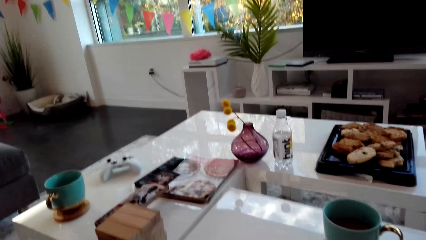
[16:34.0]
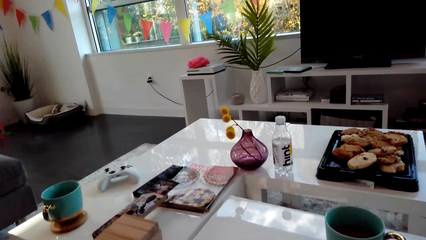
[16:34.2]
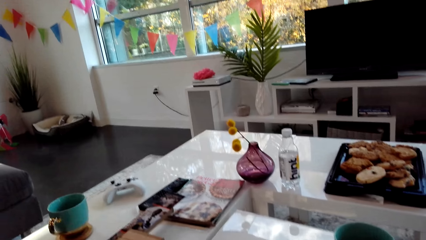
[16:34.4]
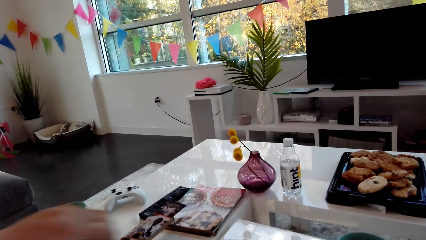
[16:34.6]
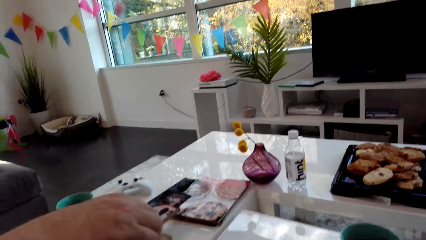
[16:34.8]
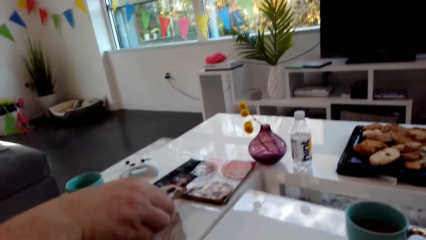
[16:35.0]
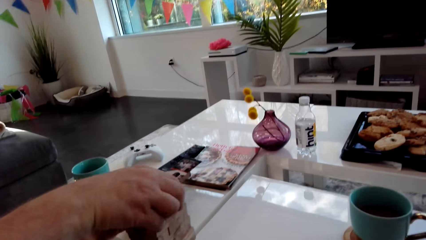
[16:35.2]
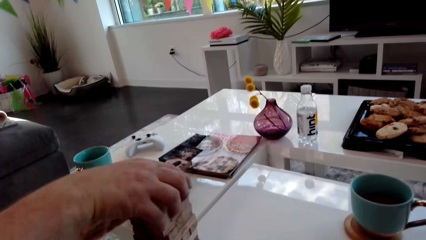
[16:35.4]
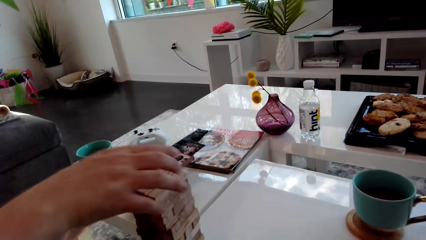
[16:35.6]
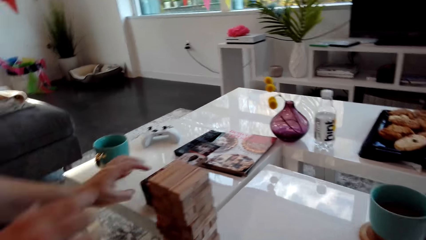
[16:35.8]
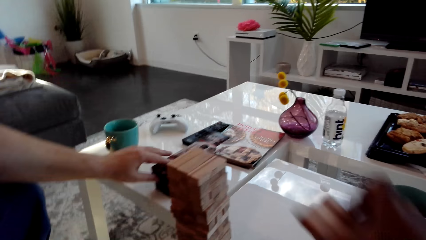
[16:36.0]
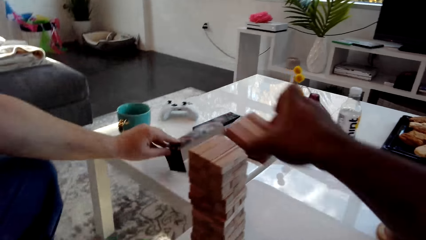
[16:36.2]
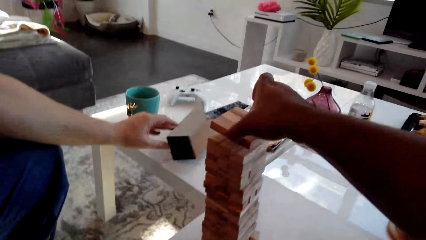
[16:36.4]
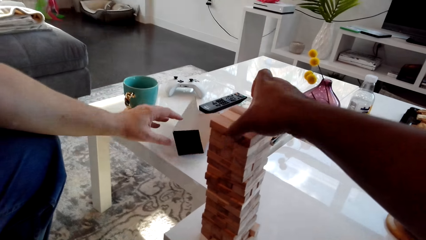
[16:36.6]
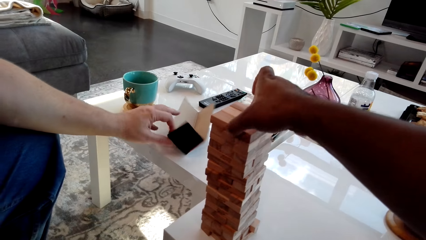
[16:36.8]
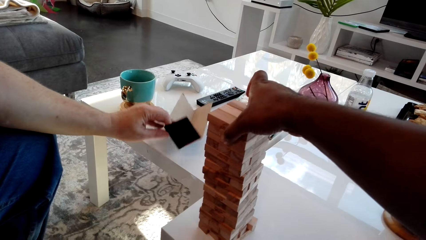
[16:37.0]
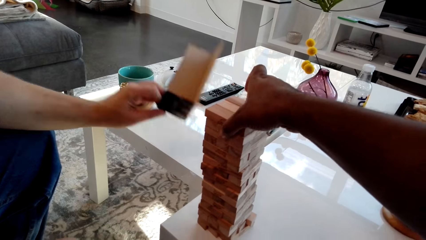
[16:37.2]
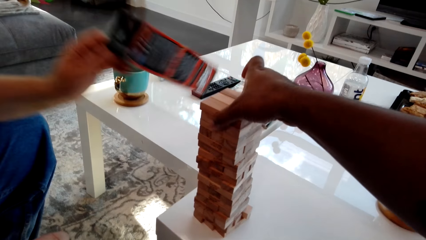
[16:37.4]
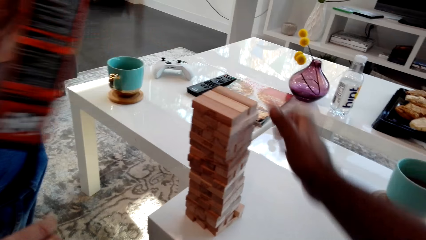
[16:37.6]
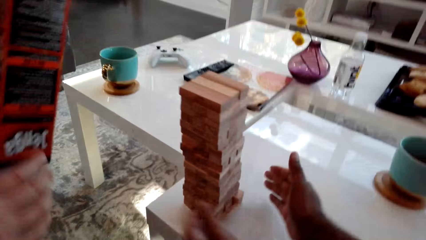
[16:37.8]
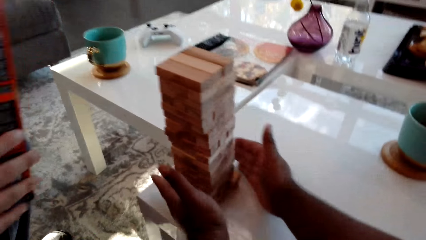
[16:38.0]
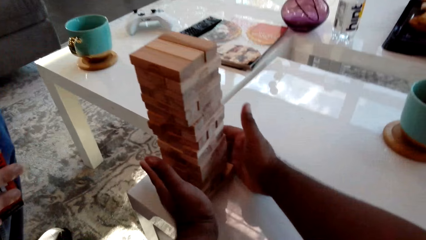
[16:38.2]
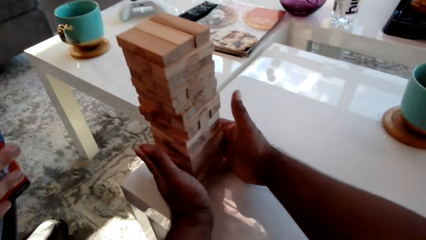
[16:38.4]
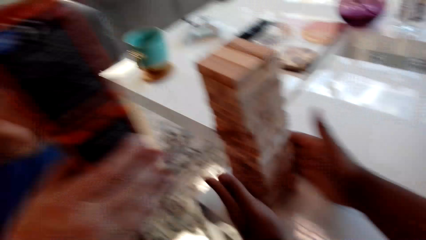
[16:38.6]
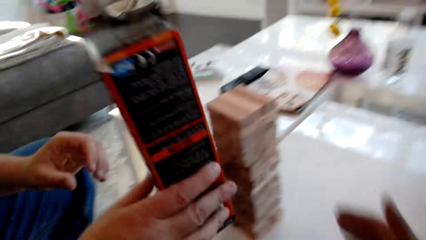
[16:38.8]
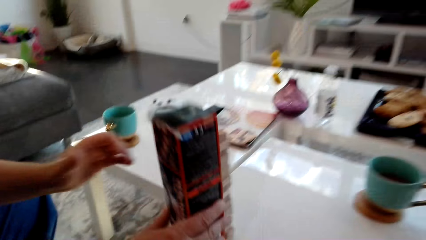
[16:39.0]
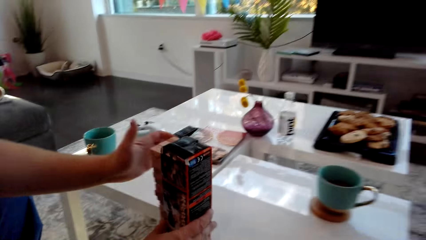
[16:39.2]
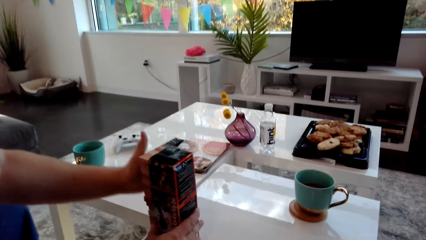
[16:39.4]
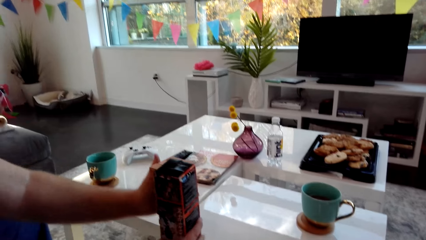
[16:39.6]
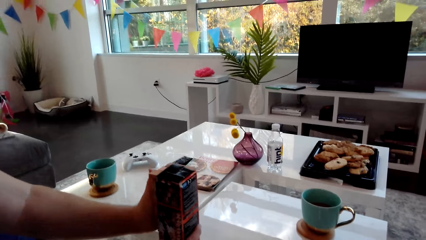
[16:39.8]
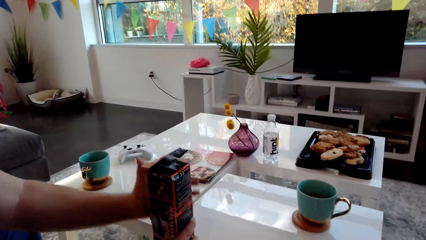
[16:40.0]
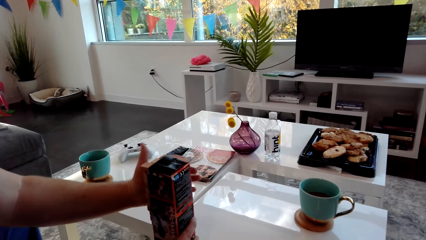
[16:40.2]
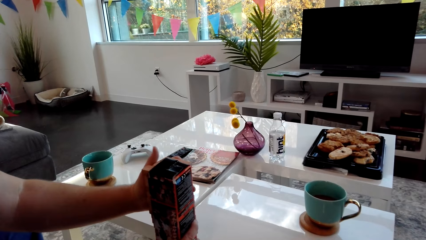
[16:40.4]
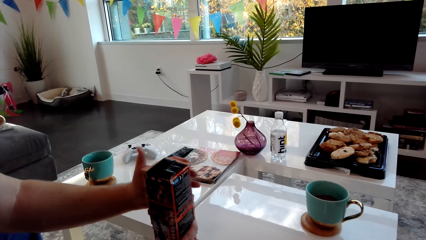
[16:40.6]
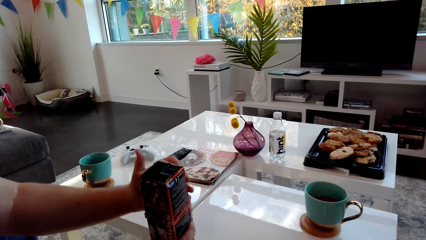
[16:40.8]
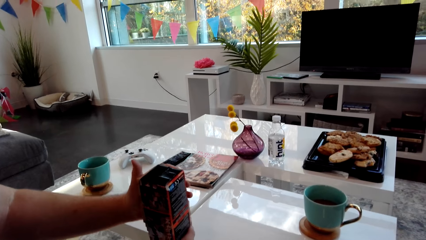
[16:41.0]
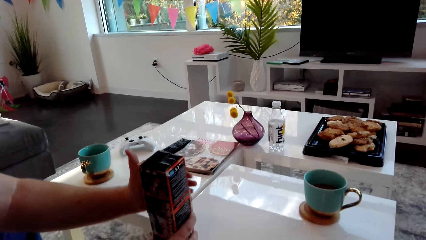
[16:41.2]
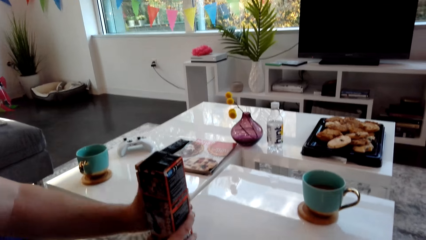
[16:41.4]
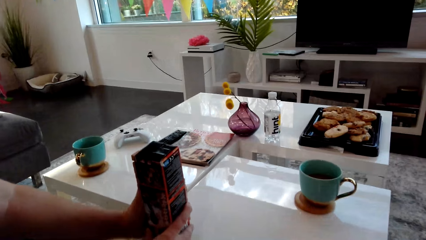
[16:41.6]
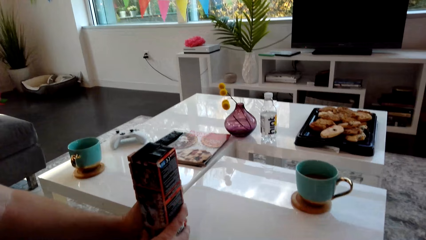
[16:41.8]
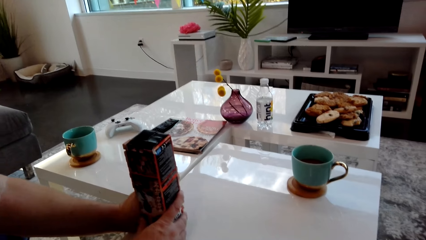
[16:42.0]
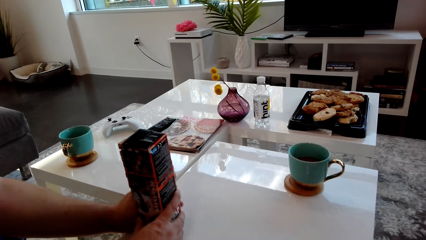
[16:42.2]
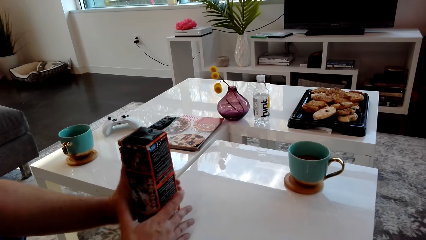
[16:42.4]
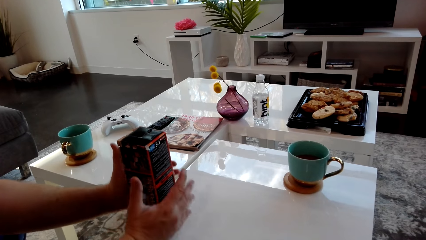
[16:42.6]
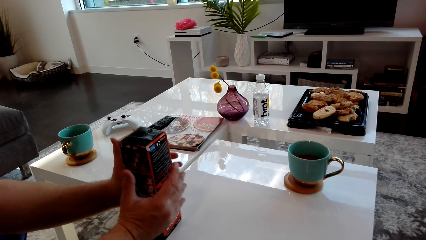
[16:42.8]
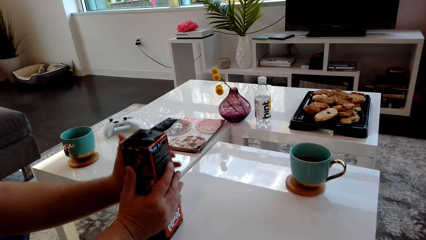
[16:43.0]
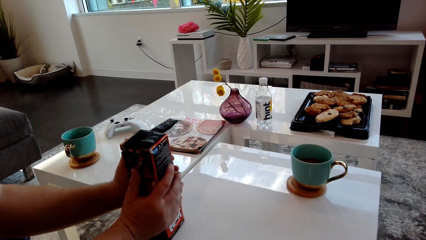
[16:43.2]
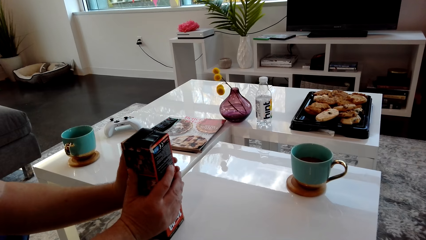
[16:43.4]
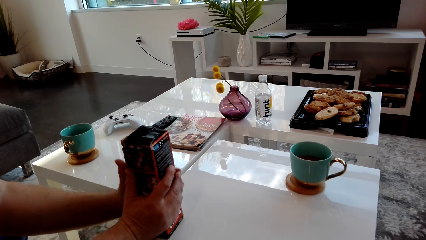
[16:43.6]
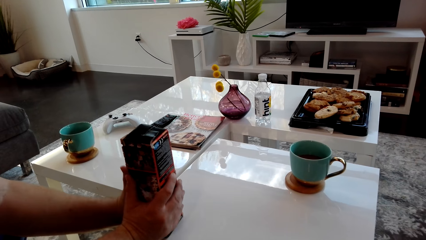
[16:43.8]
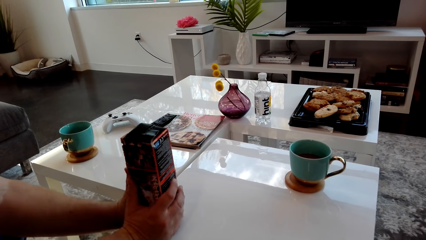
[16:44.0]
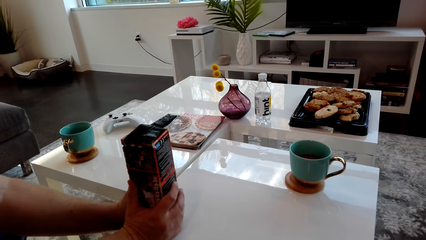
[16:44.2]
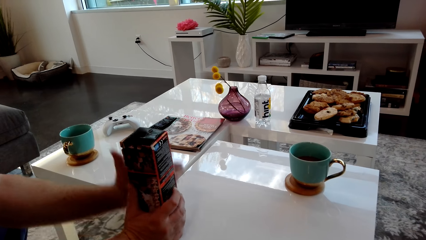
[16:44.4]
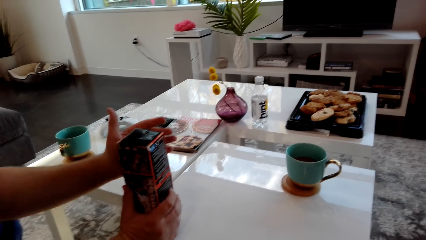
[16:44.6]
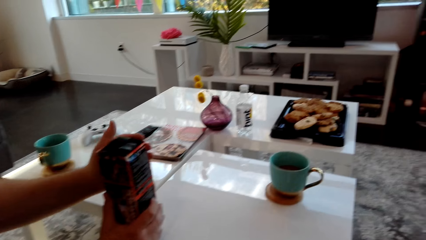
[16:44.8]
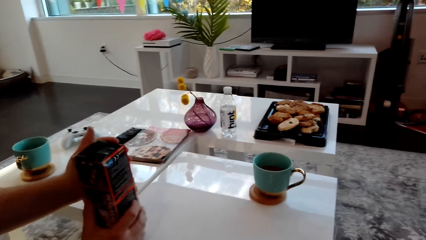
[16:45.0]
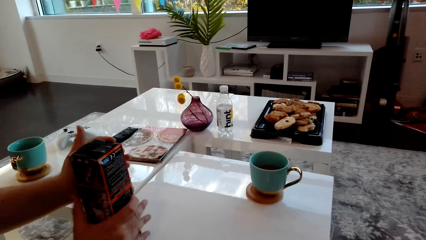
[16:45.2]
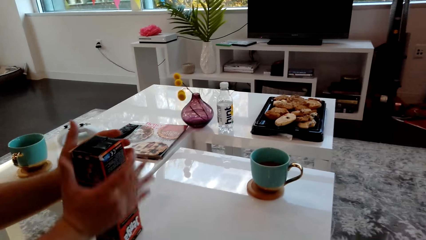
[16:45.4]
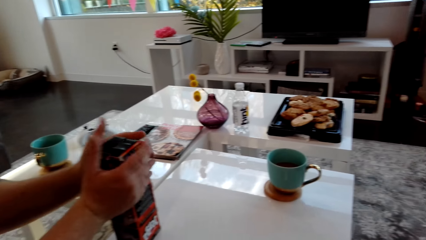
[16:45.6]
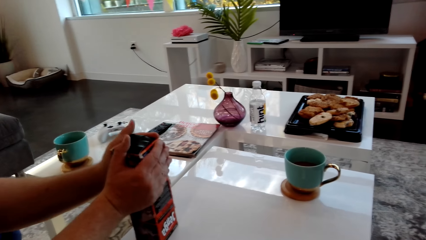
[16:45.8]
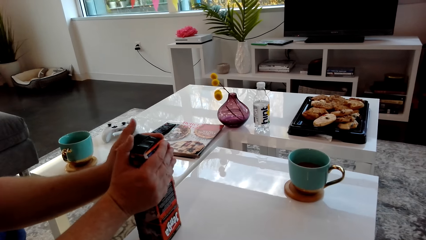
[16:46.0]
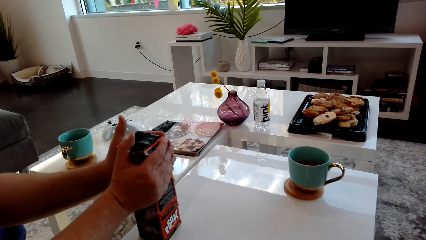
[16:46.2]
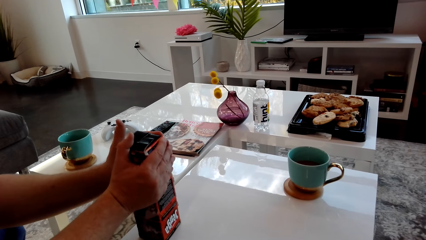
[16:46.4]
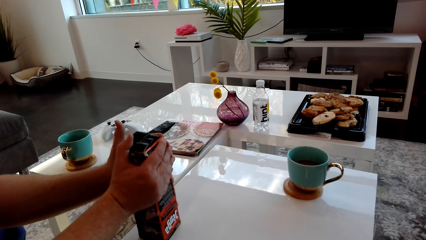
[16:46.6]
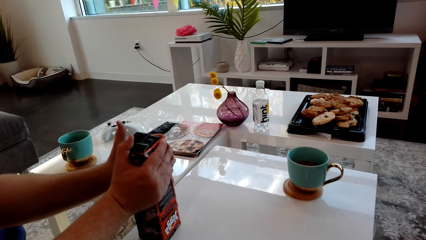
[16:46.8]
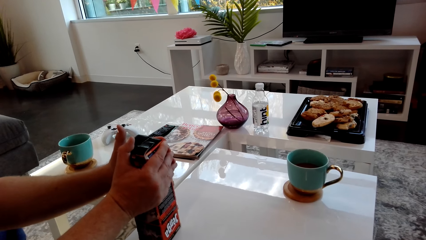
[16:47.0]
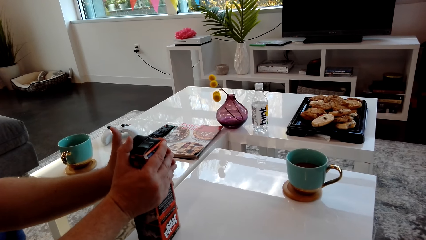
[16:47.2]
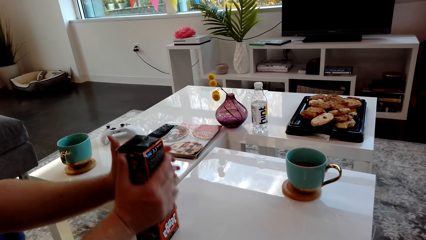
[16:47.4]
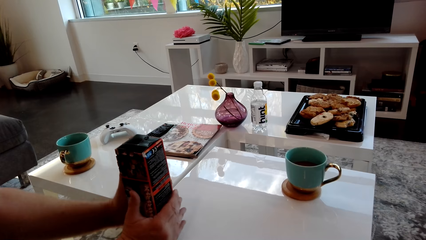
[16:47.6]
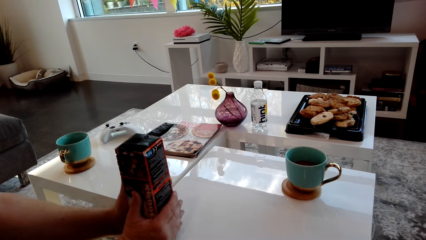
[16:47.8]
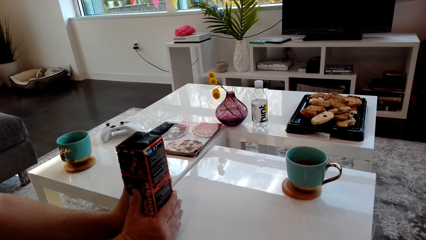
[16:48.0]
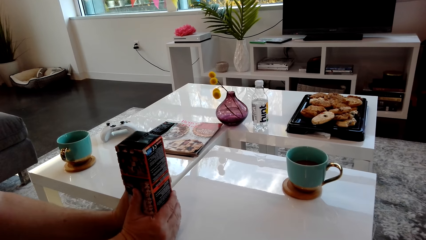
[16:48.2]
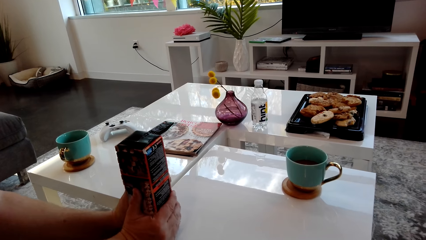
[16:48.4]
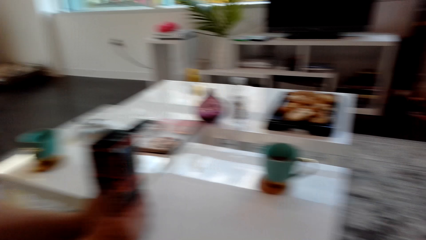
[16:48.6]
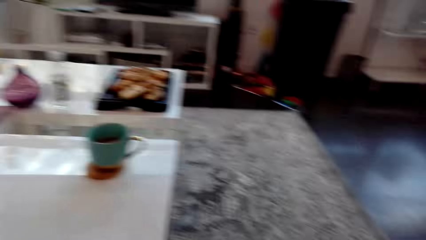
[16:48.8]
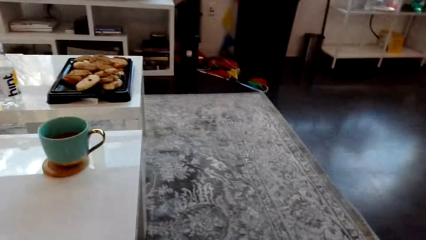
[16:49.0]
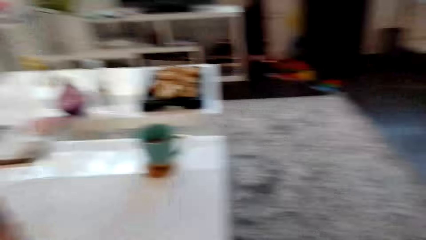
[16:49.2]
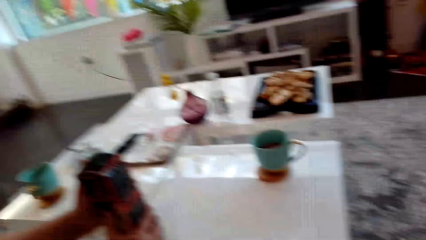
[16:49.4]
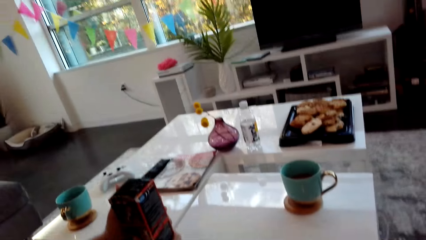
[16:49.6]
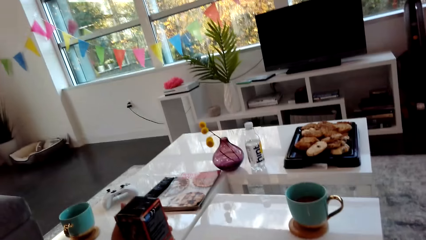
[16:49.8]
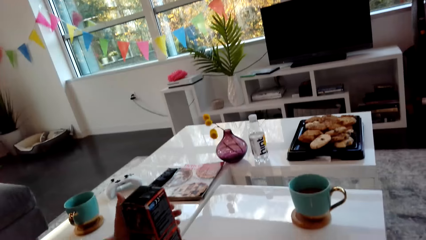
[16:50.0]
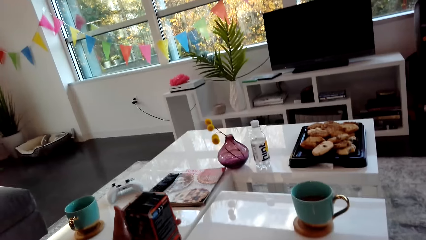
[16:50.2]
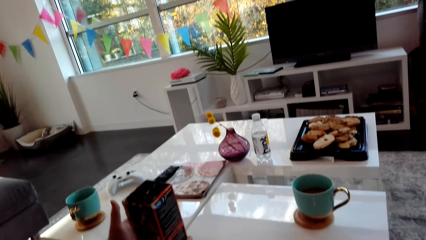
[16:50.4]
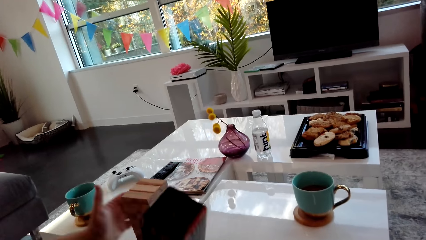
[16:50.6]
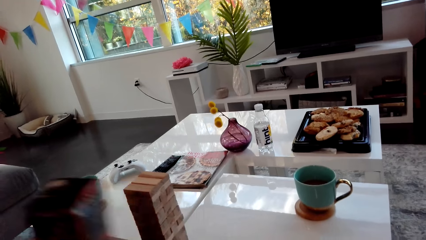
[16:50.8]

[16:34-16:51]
A man places the wooden block on the block tower. The camera wearer places the wooden blocks on the block tower. The man takes the box from the table and aligns the block tower with the box. The man fixes the blocks and holds the blocks firmly. The camera wearer looks around.
